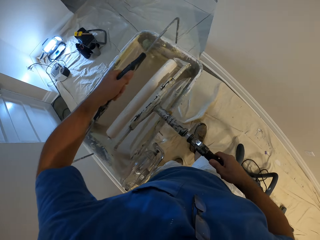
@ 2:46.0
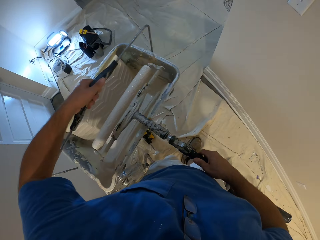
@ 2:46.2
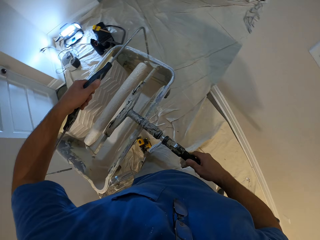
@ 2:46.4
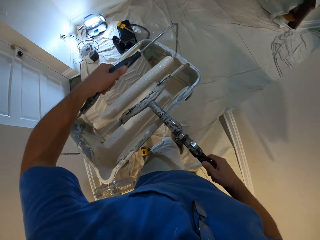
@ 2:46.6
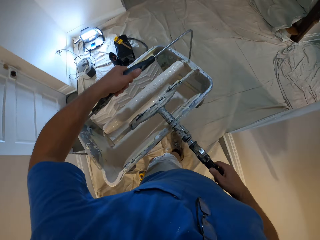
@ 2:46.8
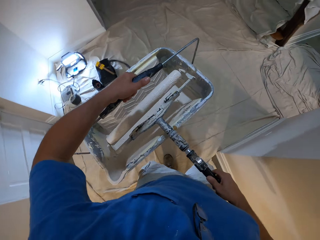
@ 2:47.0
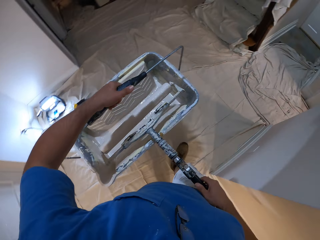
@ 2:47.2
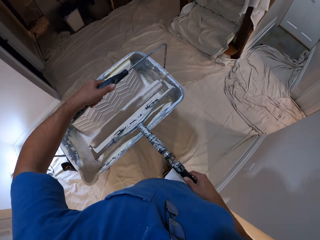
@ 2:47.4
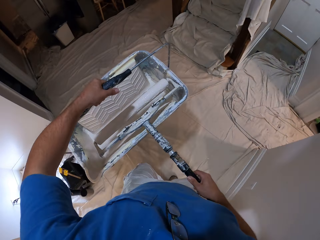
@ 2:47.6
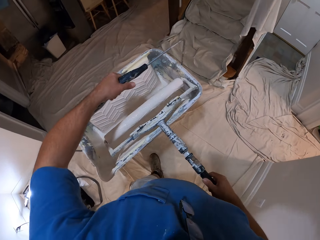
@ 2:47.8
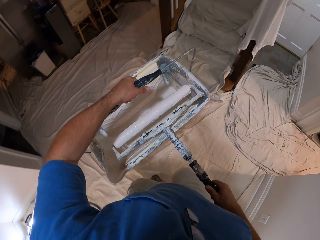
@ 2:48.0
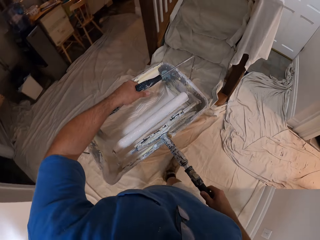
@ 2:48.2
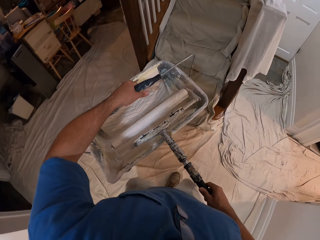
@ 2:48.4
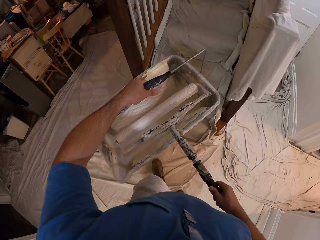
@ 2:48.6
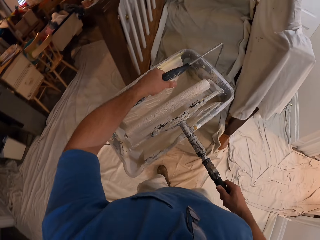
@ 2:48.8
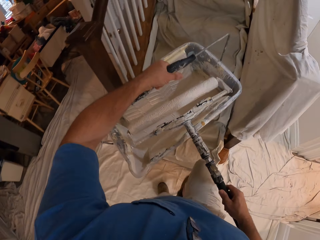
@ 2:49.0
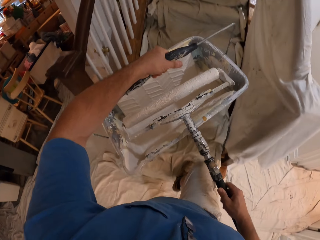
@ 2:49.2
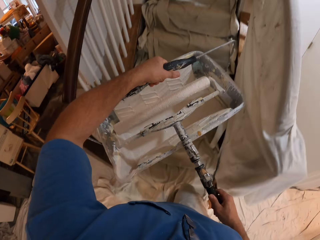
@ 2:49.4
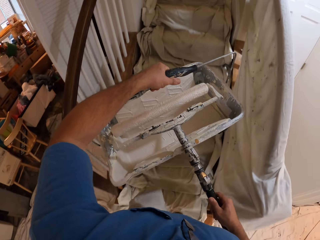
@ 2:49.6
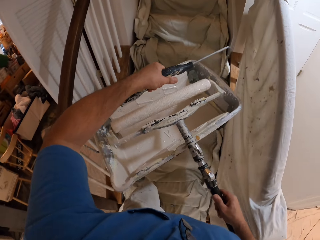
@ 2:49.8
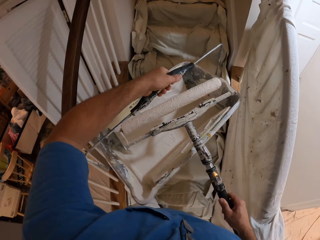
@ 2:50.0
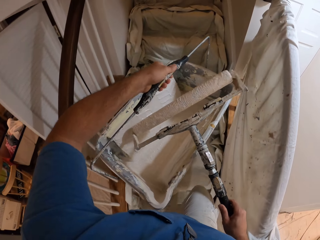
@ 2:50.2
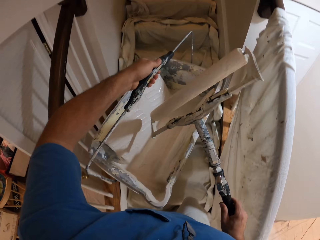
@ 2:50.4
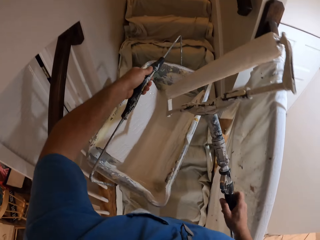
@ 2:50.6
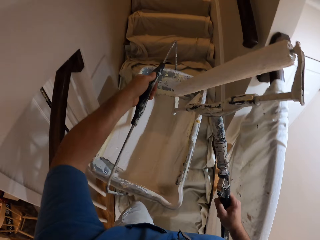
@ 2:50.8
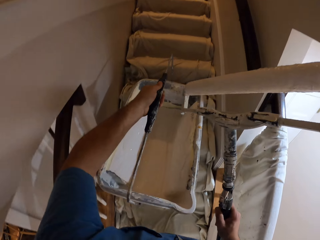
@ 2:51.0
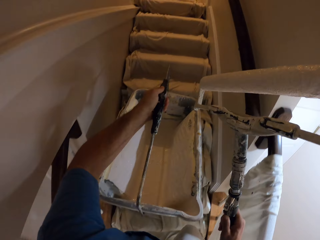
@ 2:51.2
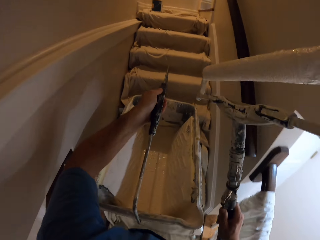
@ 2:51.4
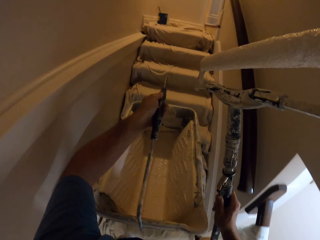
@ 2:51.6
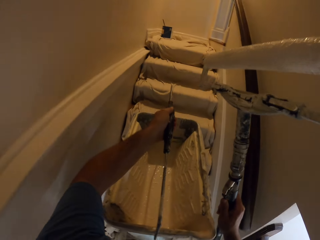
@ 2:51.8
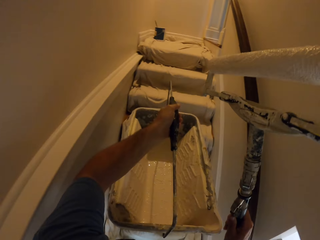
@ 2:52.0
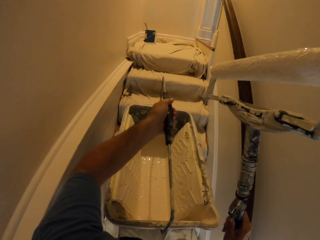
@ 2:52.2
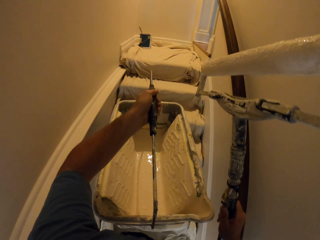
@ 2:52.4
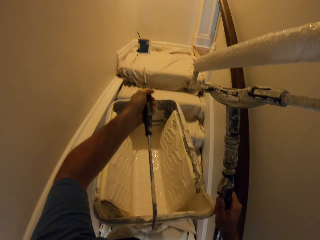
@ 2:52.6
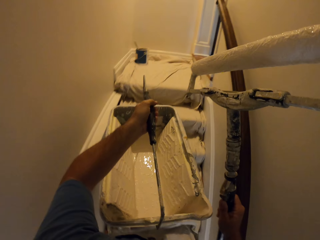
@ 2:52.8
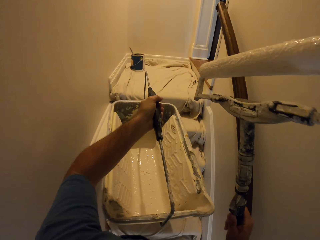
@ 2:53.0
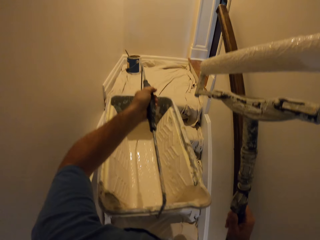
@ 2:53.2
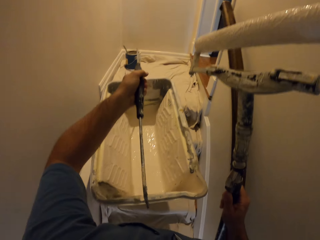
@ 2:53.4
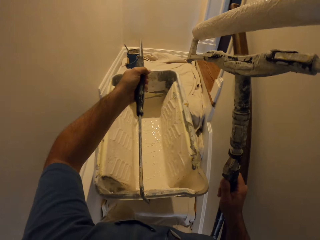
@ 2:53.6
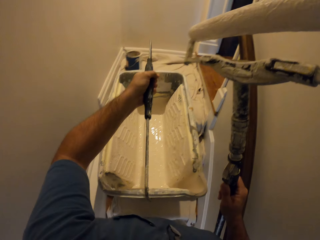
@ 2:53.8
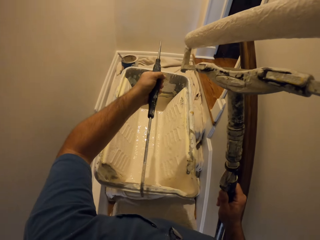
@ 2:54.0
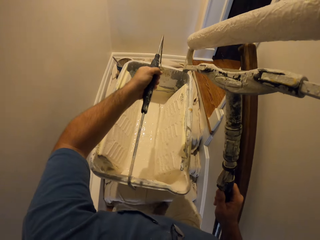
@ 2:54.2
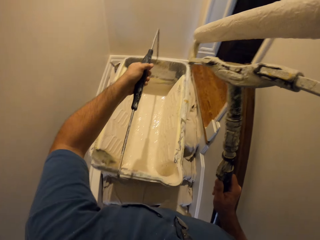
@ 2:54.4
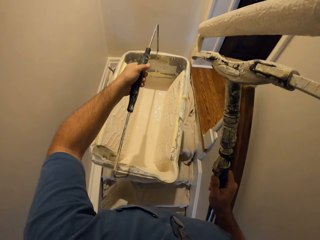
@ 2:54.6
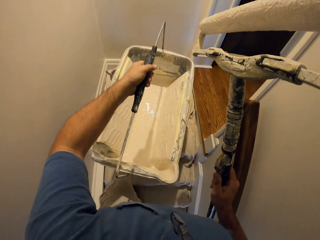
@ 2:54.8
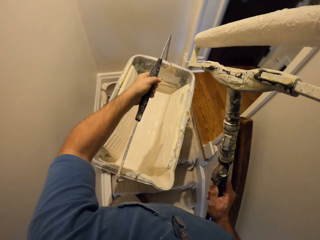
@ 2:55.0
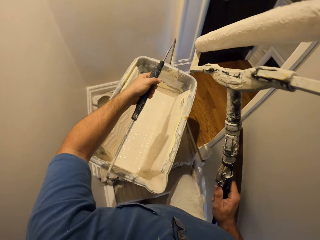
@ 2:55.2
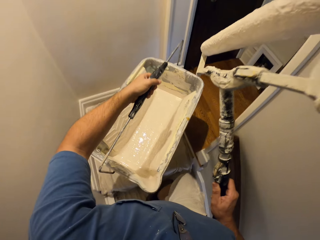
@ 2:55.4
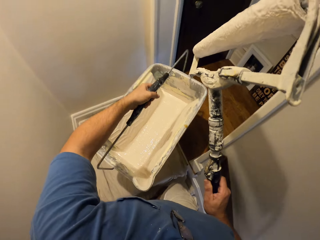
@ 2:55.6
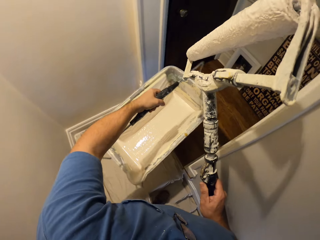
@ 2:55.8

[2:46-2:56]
The camera wearer walks to the flight of stairs. They walk up the stairs.

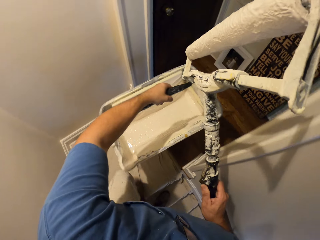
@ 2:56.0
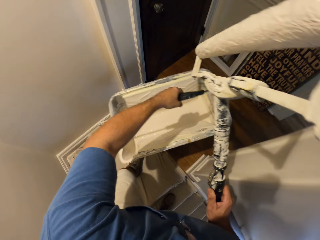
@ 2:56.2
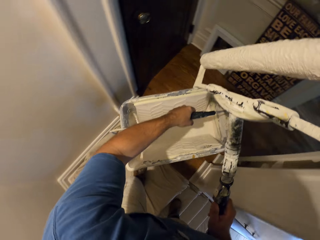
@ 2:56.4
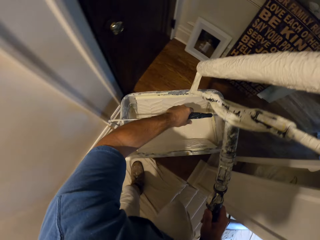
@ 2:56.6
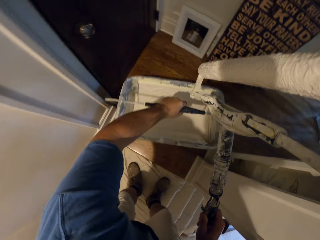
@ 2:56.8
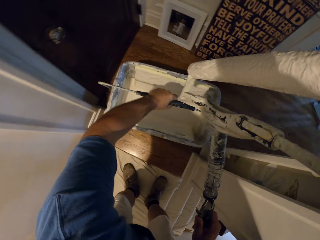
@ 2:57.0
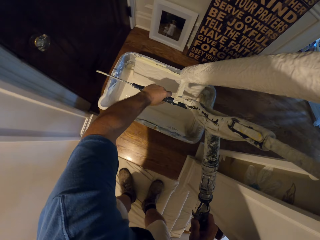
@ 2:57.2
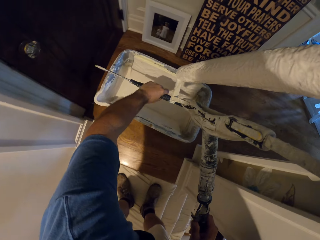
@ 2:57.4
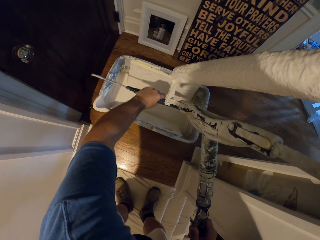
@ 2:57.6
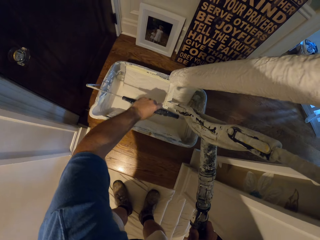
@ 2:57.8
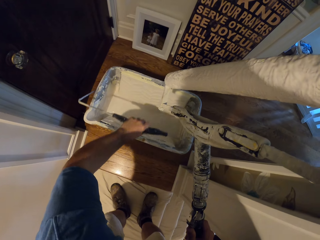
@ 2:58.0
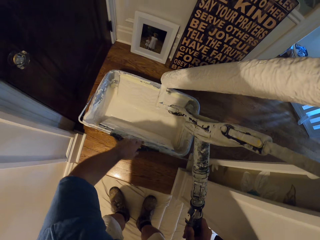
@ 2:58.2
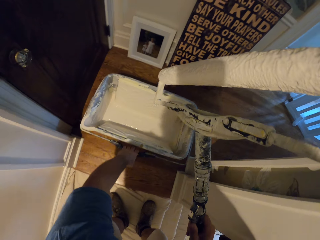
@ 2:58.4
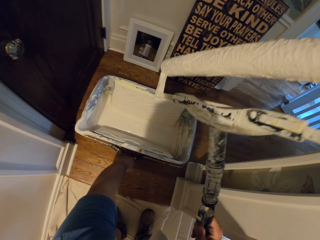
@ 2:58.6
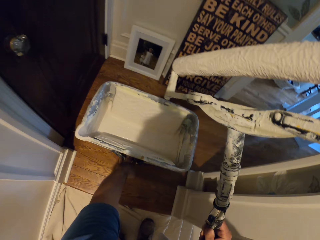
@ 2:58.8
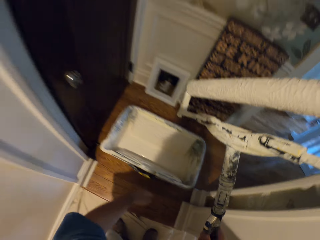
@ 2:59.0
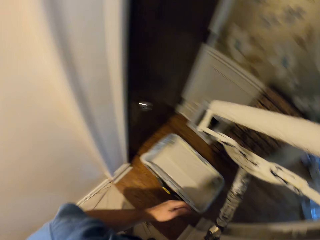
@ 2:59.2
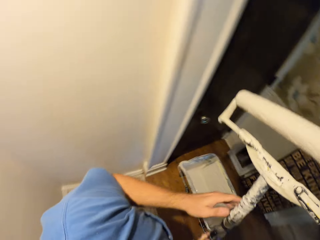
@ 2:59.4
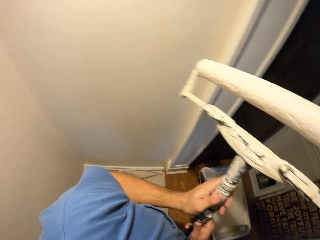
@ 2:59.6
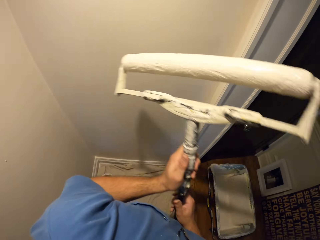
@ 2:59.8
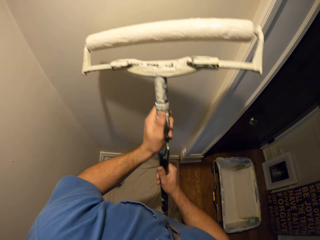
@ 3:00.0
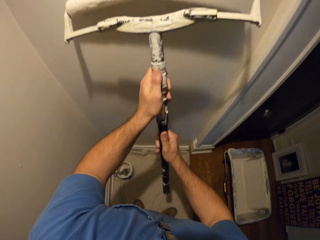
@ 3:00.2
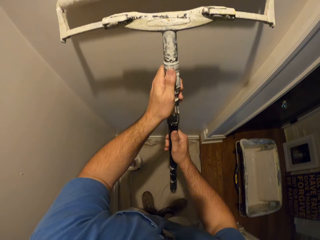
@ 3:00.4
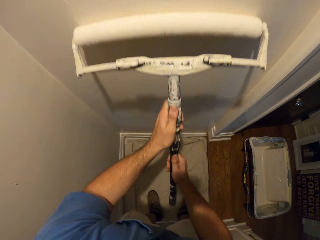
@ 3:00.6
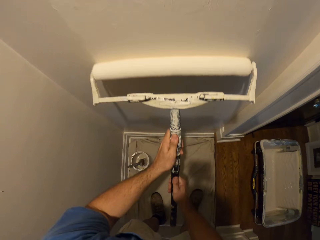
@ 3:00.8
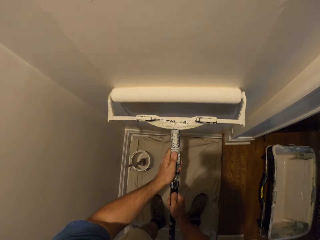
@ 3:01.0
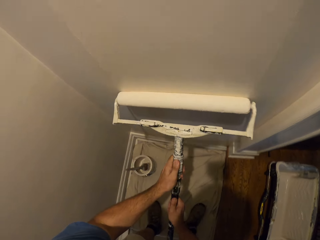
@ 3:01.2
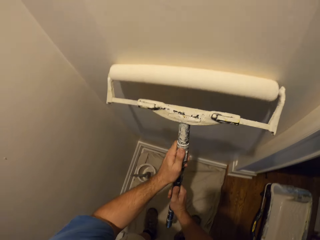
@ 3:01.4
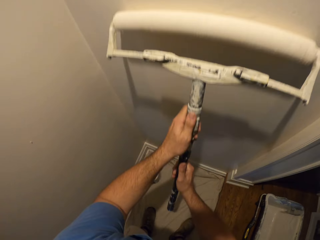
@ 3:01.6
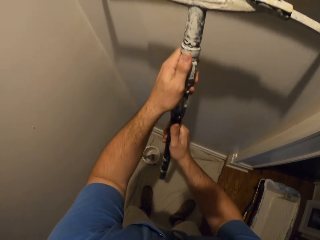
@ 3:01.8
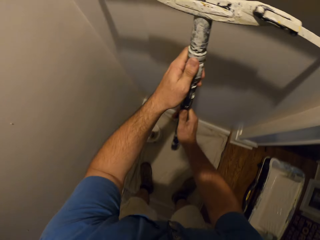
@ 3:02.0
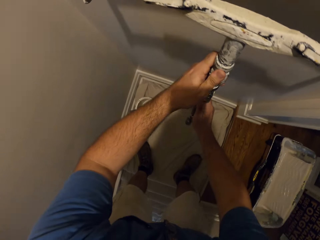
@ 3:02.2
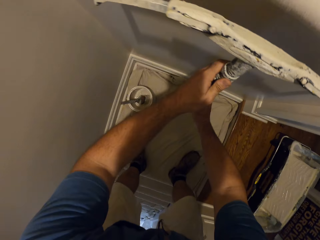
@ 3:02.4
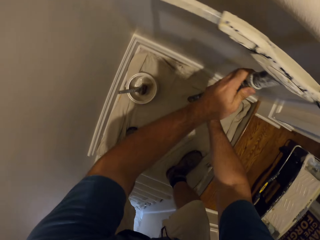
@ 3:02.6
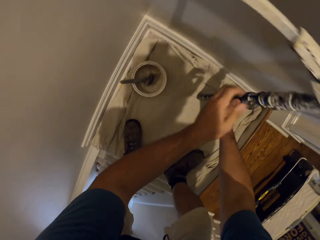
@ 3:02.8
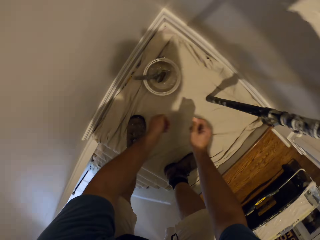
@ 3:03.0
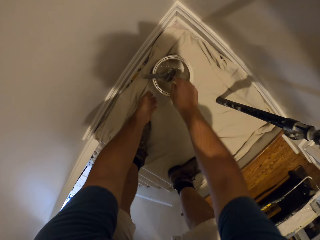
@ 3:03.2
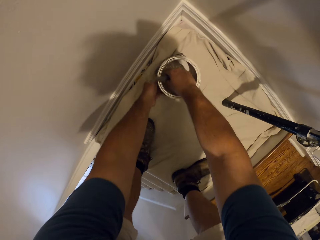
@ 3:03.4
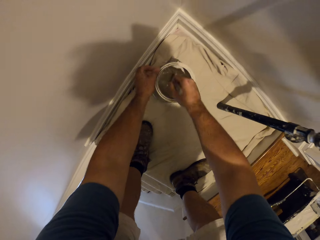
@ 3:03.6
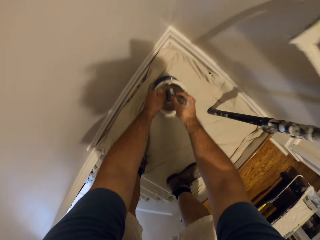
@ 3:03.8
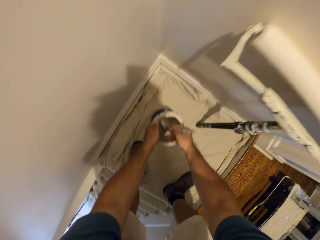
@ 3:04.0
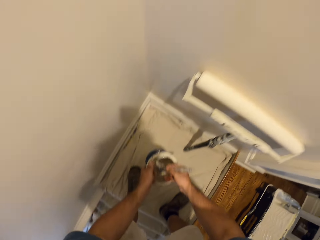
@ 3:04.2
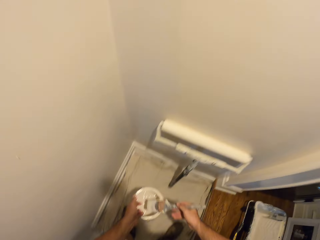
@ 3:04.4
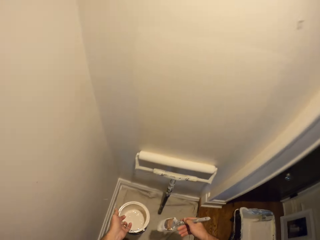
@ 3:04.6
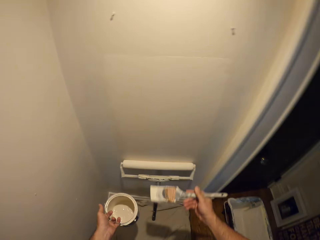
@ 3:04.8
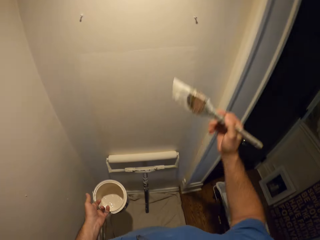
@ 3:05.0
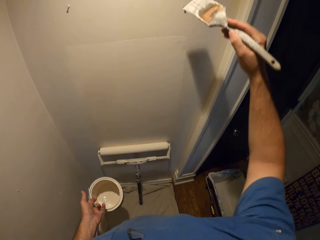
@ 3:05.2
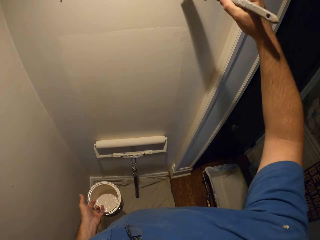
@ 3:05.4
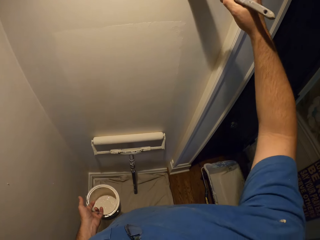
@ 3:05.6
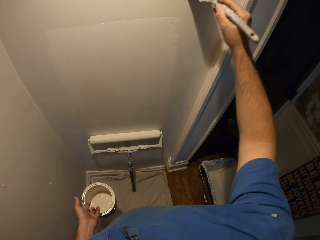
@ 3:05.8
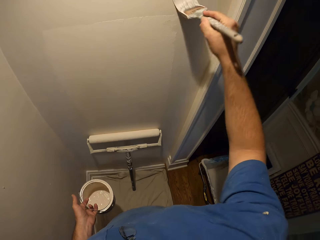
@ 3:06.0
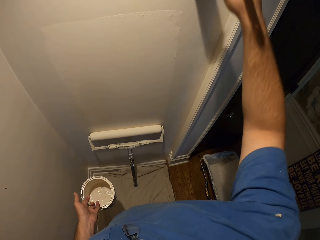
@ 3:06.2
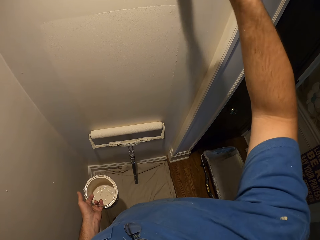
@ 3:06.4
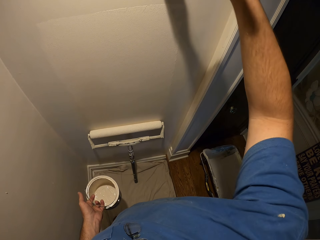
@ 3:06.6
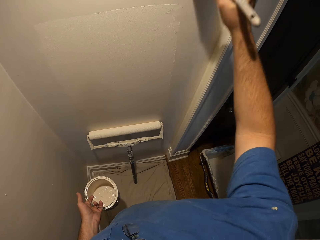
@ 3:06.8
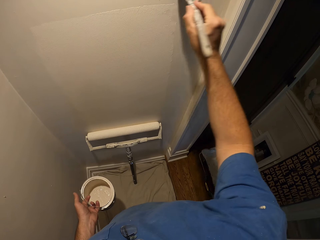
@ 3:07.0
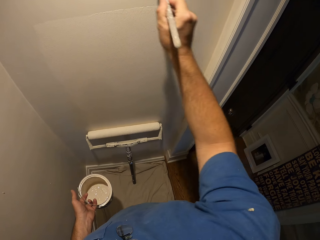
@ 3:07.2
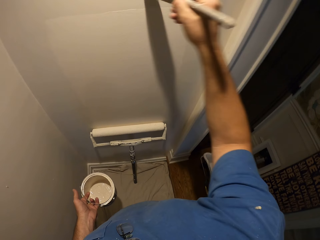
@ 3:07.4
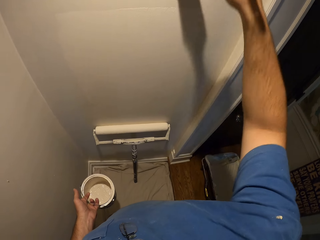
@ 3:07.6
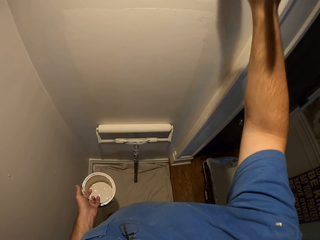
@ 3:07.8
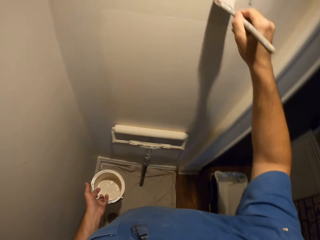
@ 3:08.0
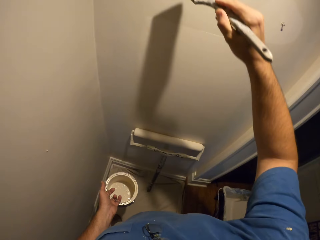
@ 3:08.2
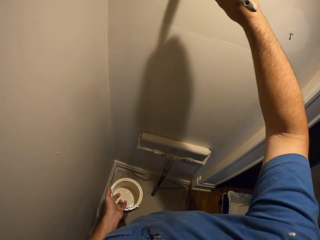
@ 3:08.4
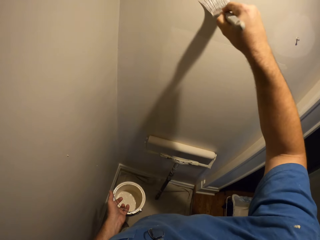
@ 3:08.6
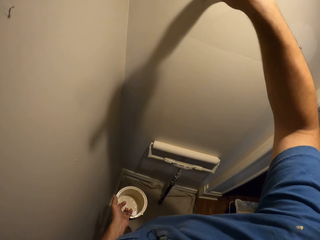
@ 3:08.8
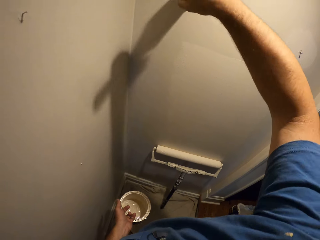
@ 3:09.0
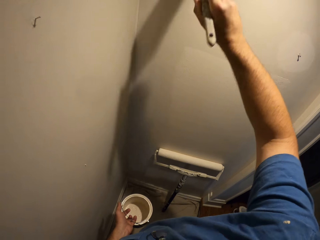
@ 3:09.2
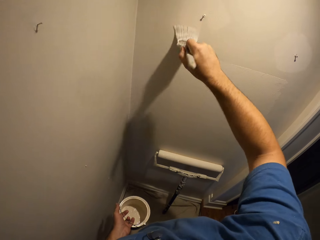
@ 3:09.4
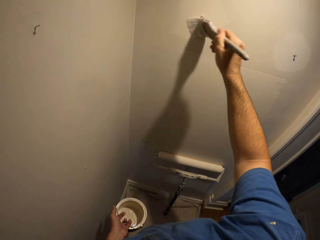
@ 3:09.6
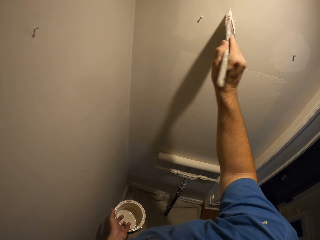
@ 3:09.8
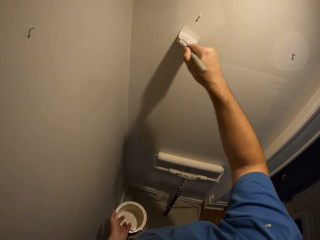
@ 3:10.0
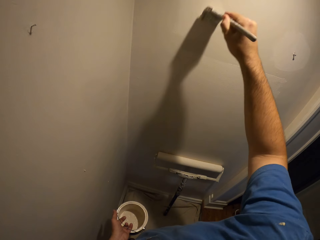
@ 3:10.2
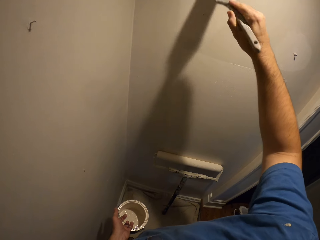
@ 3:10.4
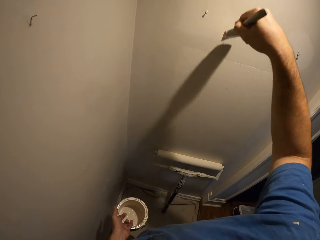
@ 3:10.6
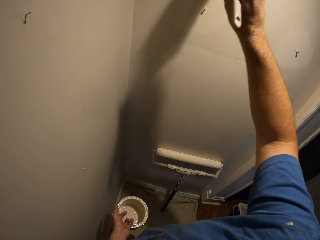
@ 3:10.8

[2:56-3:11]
The camera wearer places the paint roller on the floor. He drops the paint bucket on the floor of the landing. He drops the handle of the paint bucket. He holds the long paint roller with both hands. He paints the wall with the long paint roller. He rests the long paint roller against the wall. He picks up the paint brush with his right hand. He takes some paint from the paint can with the paint brush. He picks up the paint can with his left hand. He paints the wall with the paint brush.
